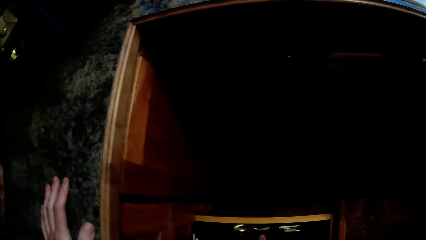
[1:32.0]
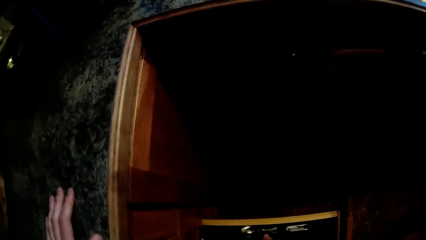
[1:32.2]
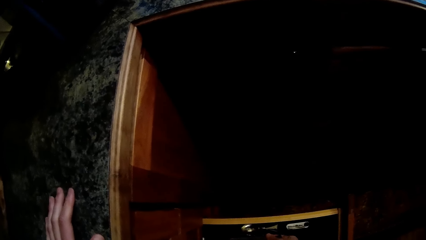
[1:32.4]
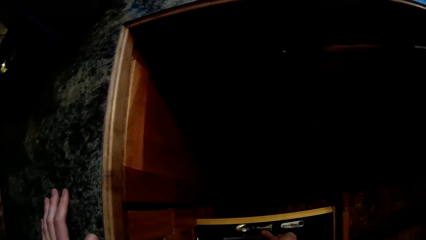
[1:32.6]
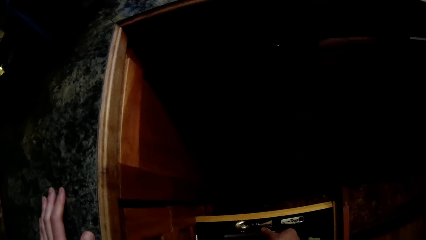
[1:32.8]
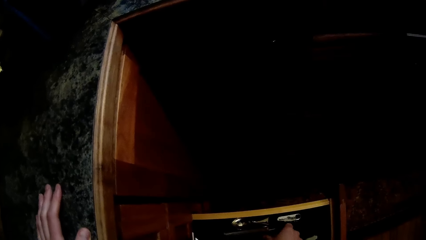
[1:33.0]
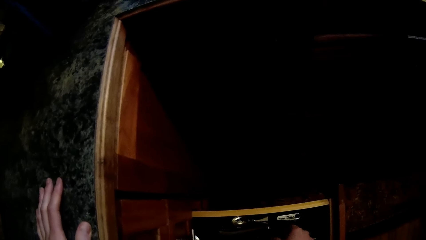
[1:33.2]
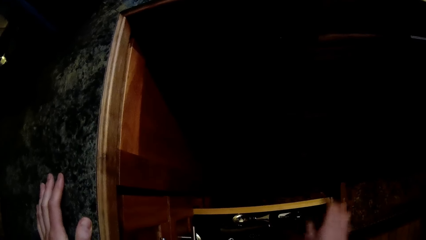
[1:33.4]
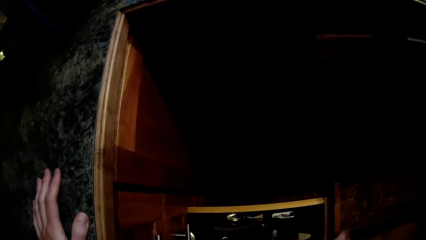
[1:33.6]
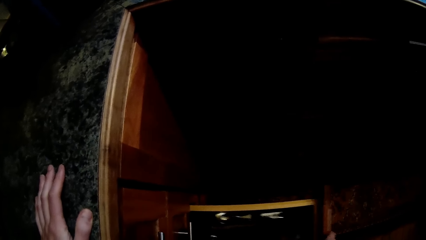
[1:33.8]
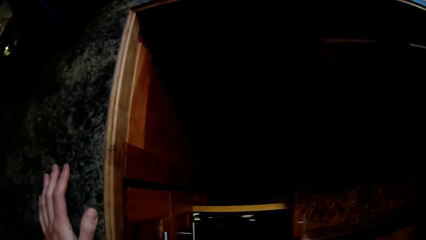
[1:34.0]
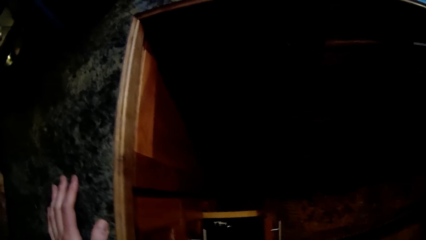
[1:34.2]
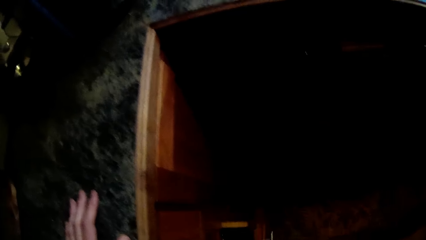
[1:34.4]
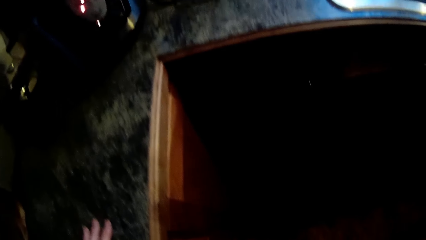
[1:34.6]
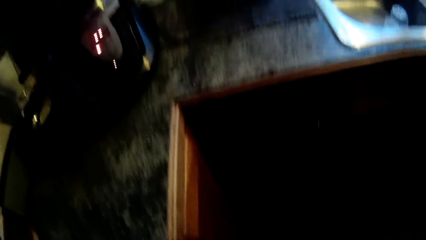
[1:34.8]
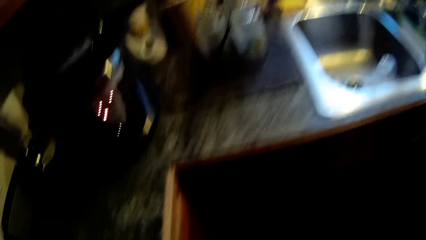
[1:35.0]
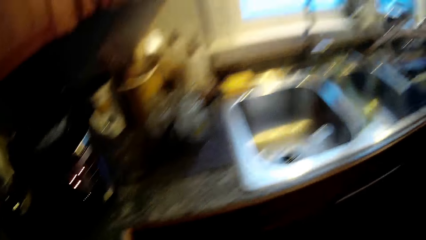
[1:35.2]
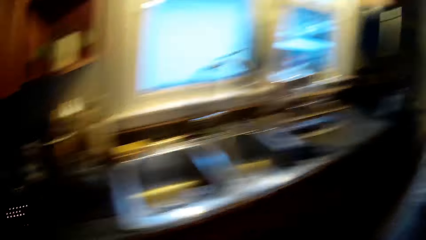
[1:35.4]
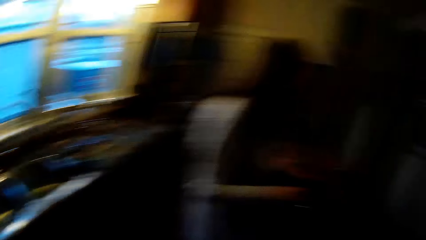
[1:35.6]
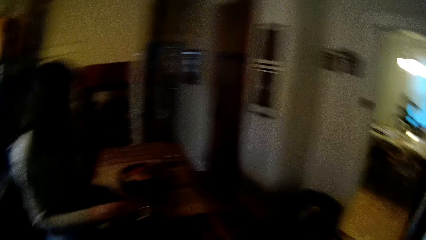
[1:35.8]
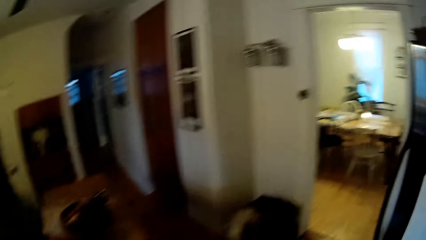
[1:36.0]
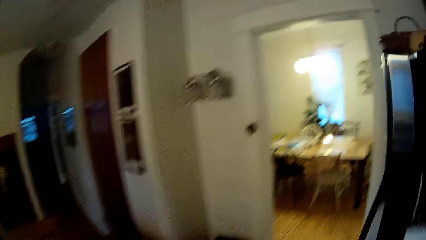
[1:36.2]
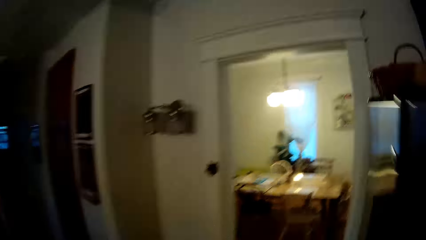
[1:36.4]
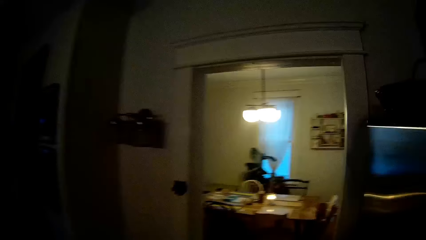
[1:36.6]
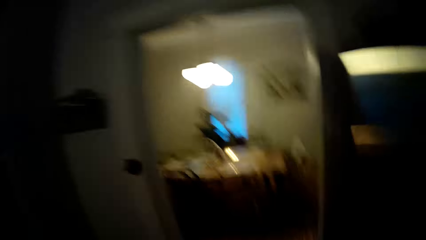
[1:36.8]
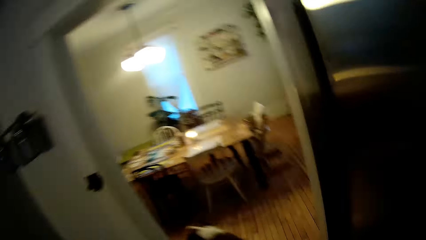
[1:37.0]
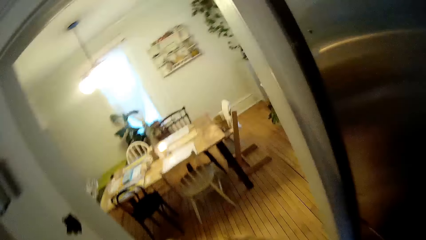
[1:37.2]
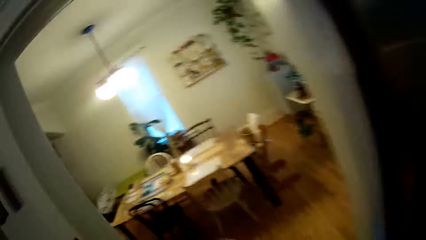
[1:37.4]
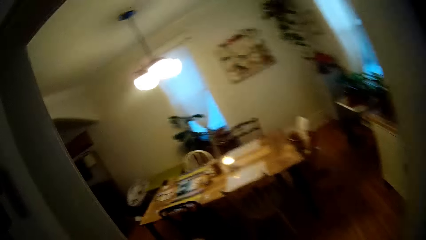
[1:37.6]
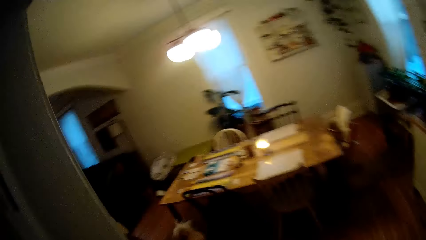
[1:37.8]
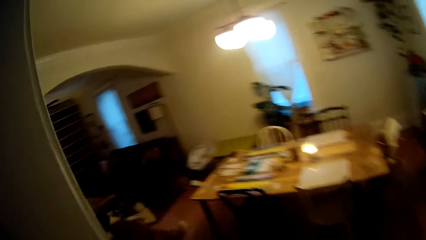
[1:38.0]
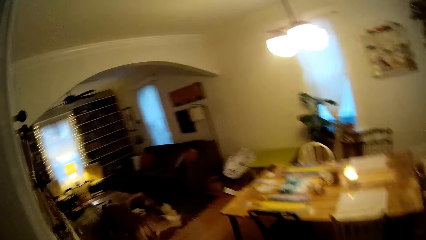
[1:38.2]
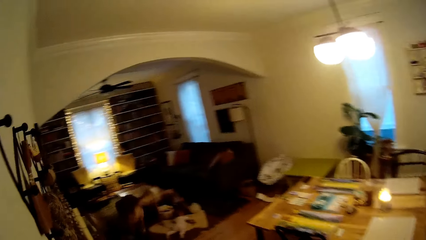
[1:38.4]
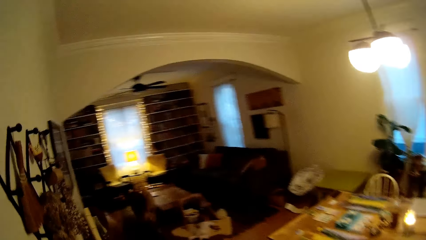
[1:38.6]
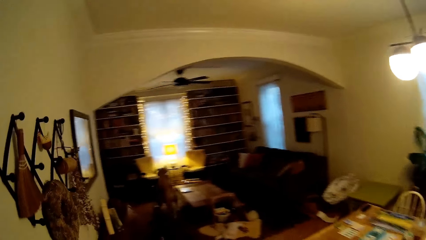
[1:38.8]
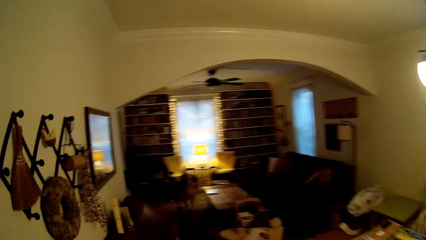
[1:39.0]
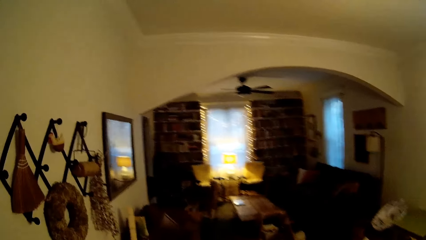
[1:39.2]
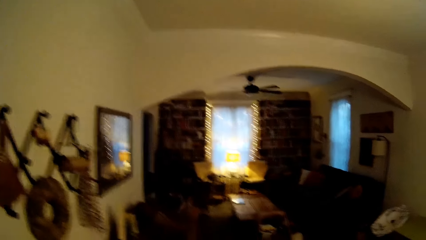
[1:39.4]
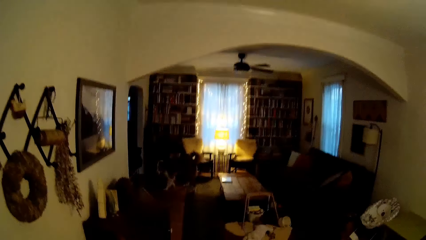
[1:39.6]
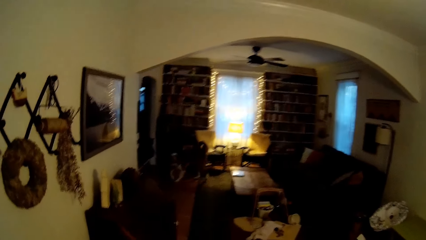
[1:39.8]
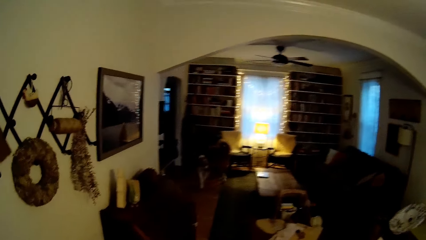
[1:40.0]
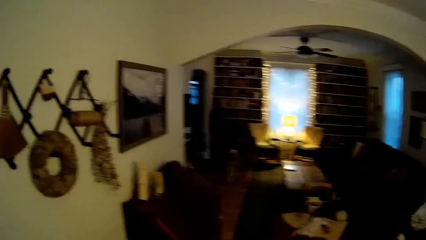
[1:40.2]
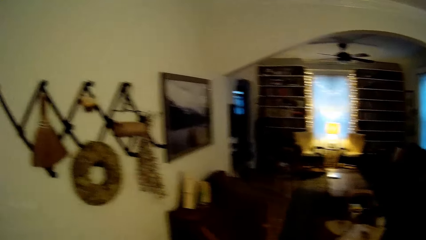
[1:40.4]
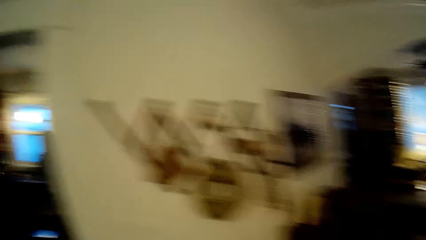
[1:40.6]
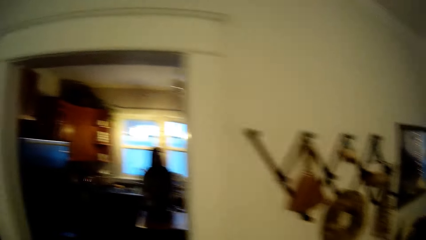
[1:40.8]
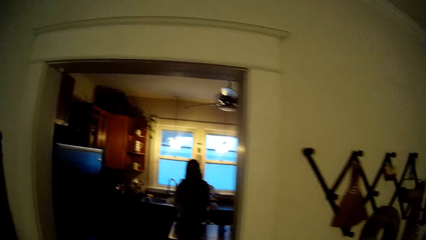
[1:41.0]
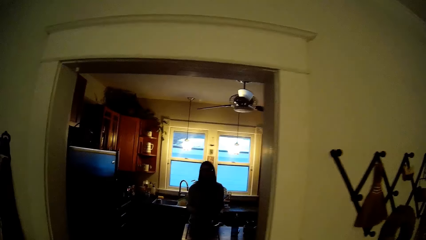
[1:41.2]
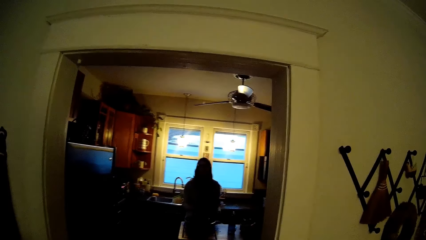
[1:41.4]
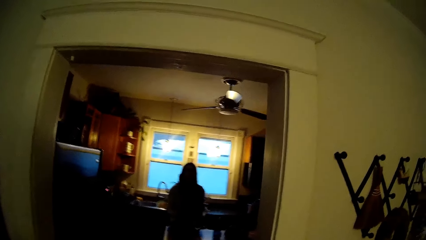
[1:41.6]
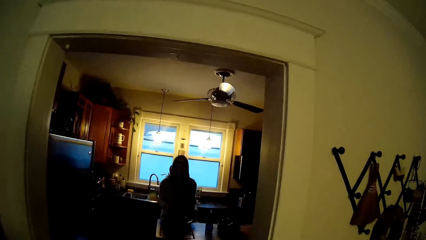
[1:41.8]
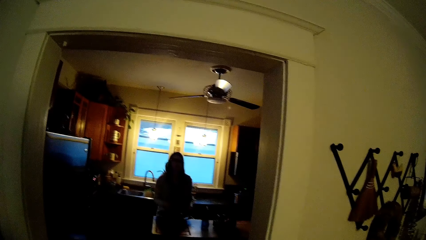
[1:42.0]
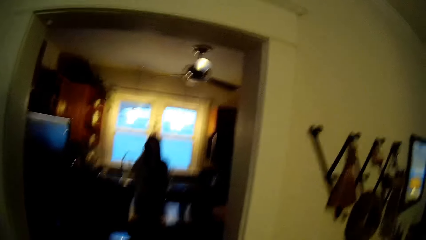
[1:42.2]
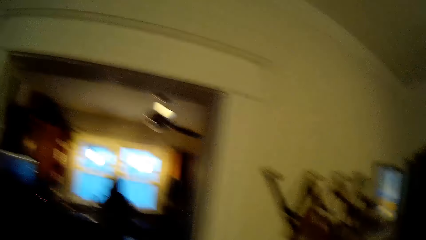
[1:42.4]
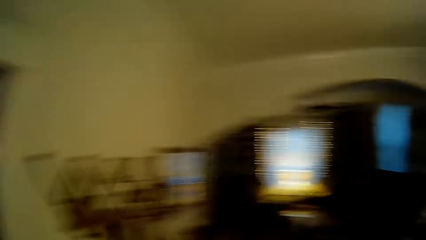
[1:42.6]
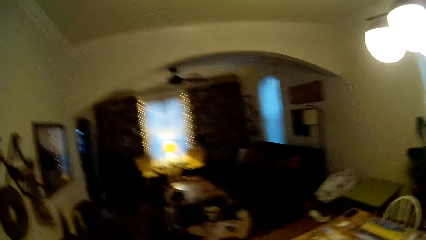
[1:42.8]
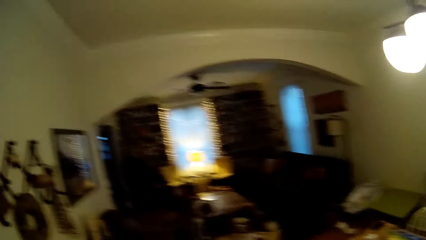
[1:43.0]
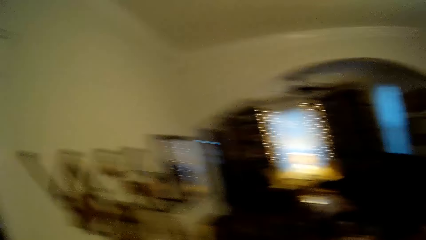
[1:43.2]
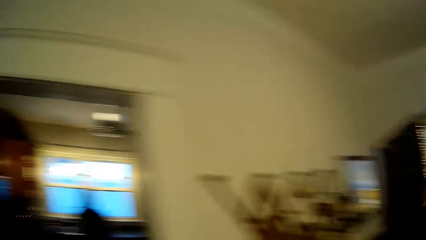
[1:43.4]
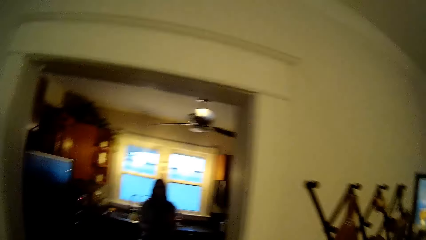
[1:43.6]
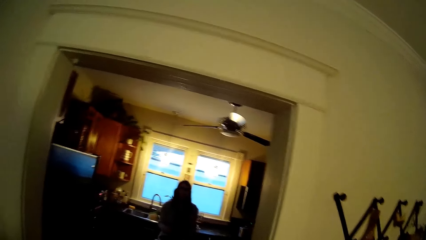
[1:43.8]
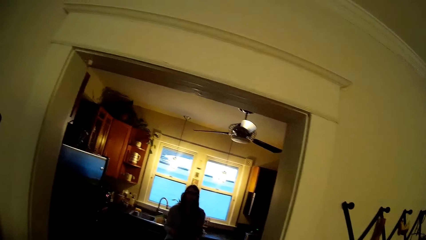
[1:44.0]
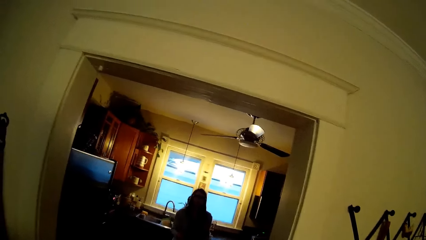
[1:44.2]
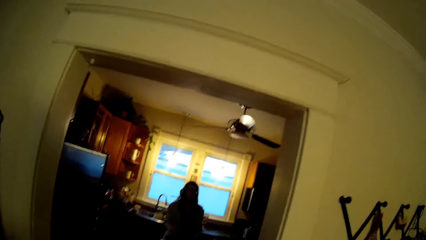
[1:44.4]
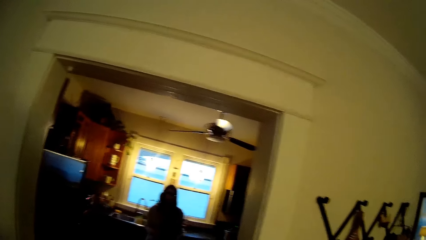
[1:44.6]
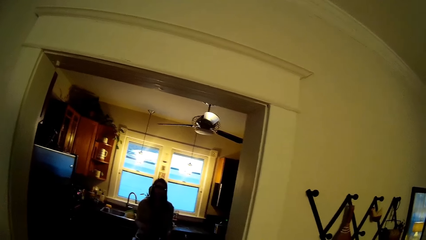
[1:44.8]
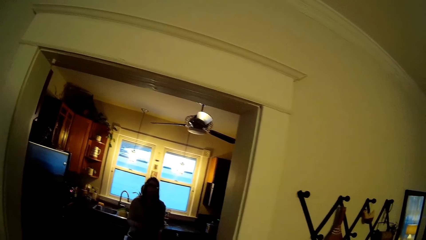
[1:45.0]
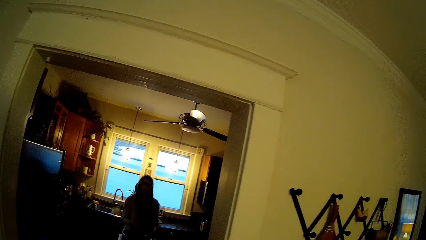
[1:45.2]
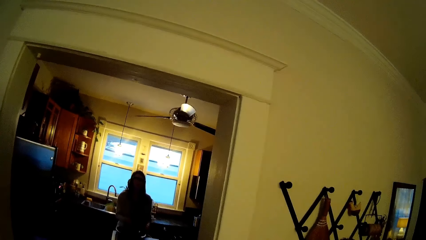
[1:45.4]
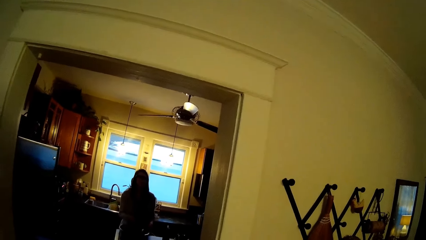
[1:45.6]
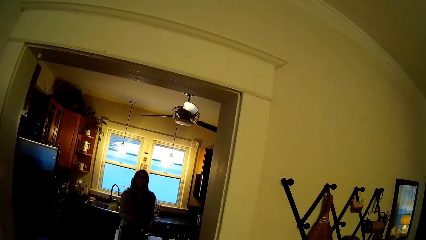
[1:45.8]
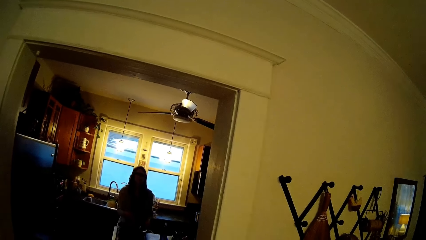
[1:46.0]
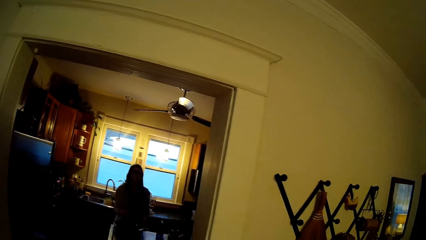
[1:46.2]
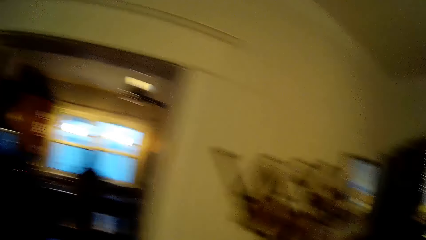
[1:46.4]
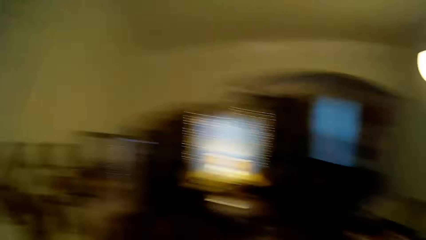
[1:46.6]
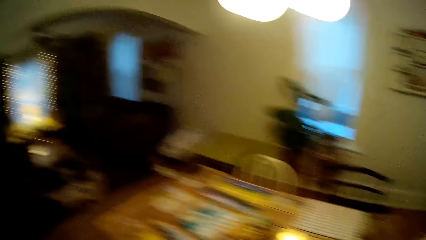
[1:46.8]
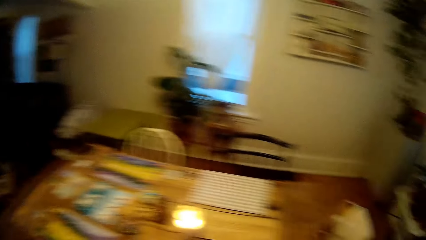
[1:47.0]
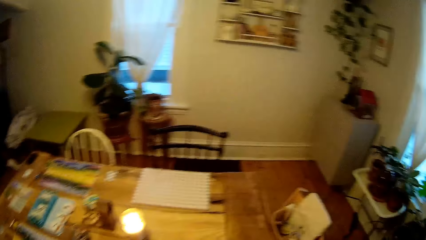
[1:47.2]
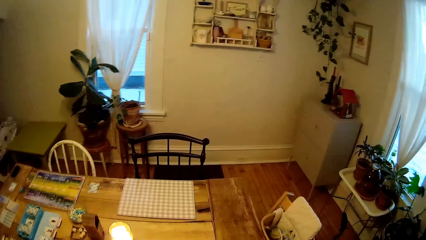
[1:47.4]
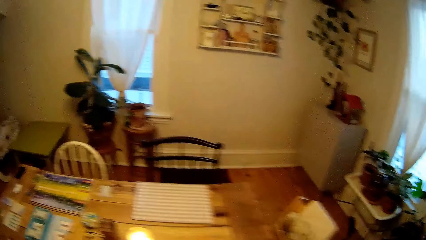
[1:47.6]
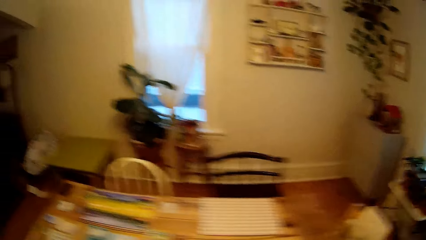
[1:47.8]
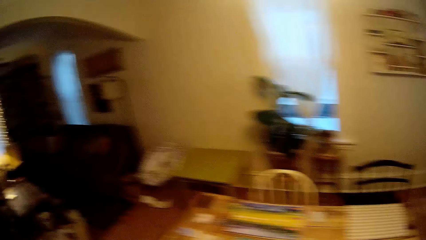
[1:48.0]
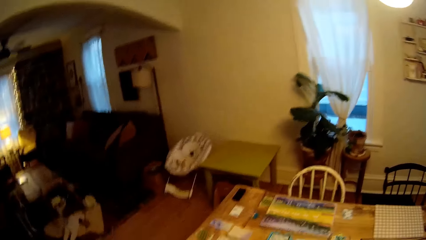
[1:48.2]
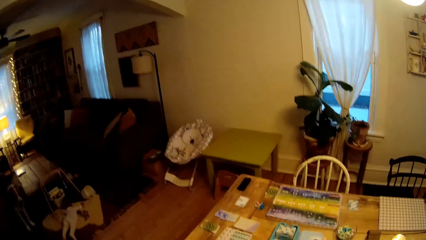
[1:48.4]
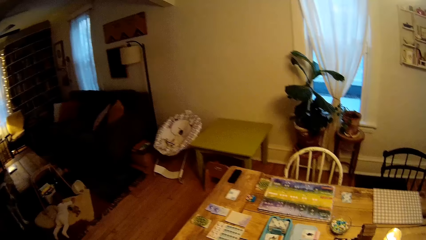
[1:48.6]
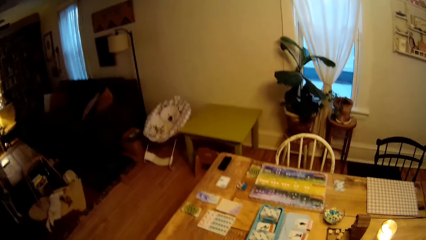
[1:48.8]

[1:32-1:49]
The camera wearer touches the cutleries in the drawer with his right hand. He puts the tongs in the drawer, shuts the drawer with his right hand and walks around. The lady interacts with the camera wearer. The camera wearer looks around.
